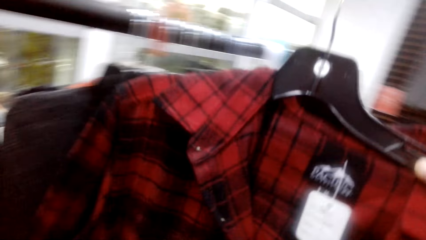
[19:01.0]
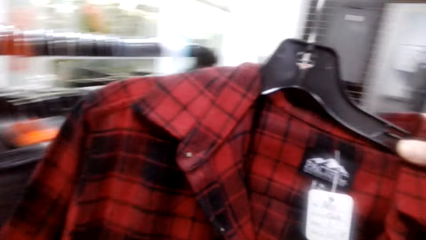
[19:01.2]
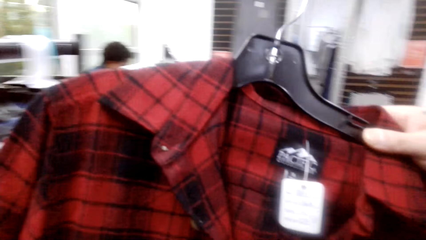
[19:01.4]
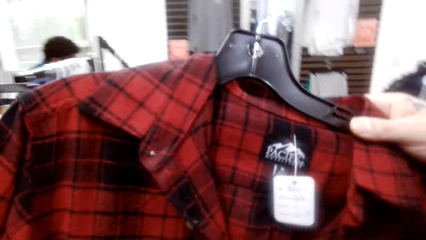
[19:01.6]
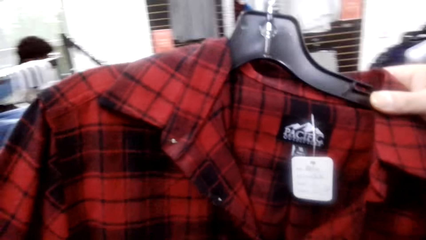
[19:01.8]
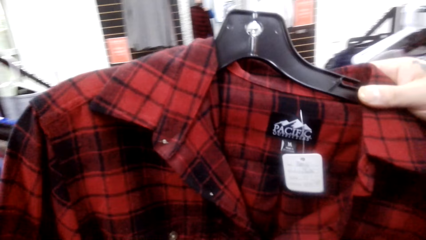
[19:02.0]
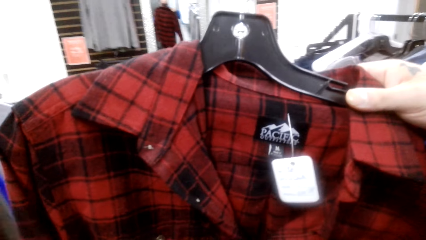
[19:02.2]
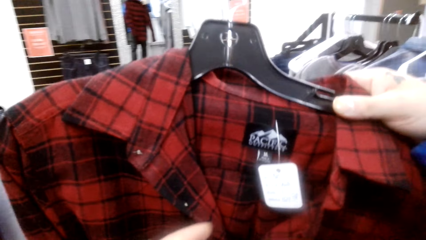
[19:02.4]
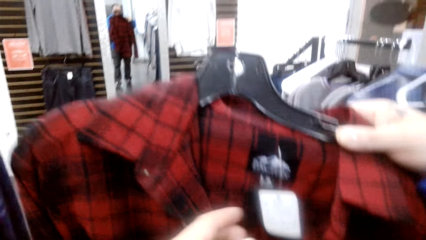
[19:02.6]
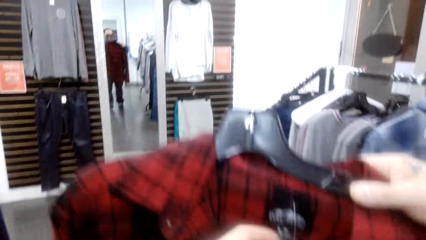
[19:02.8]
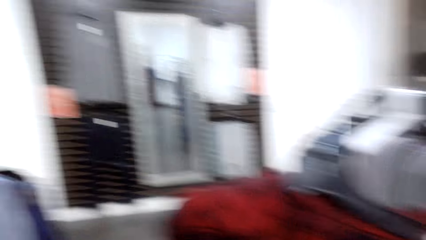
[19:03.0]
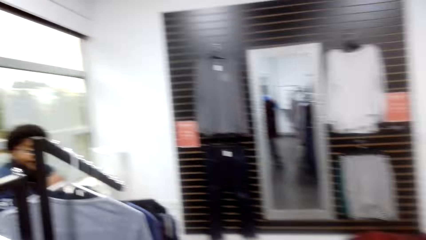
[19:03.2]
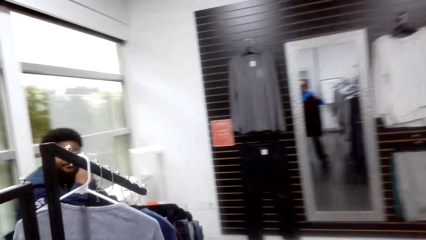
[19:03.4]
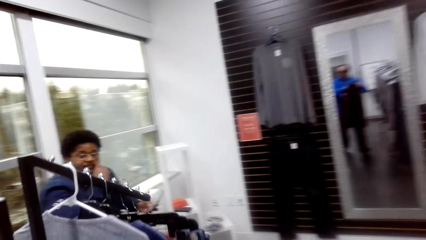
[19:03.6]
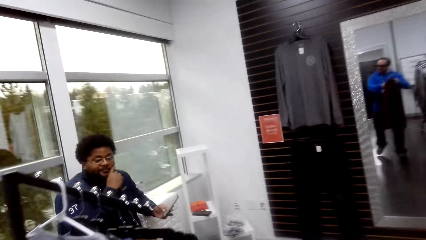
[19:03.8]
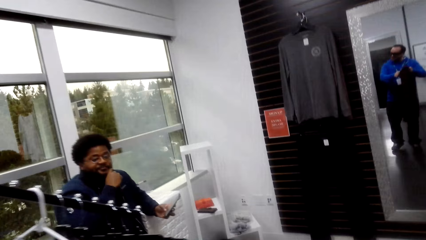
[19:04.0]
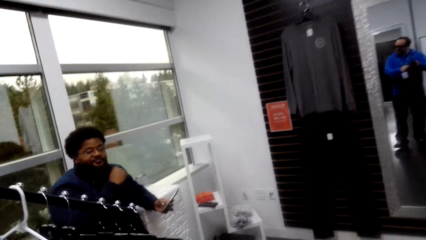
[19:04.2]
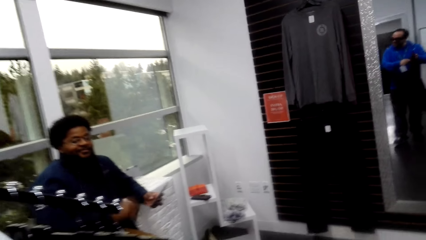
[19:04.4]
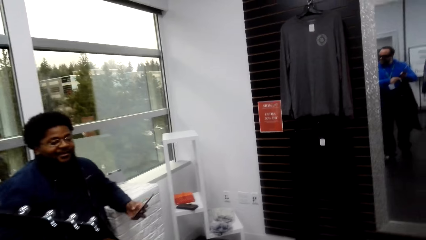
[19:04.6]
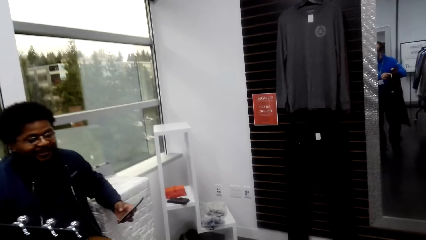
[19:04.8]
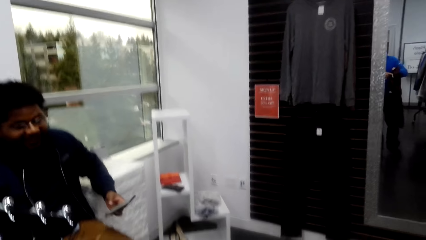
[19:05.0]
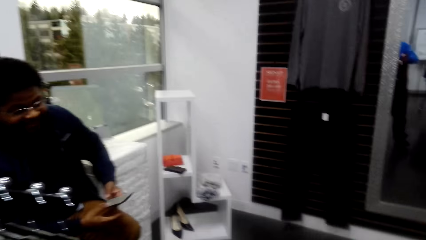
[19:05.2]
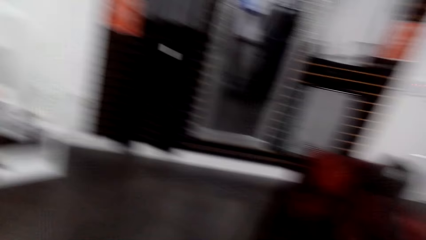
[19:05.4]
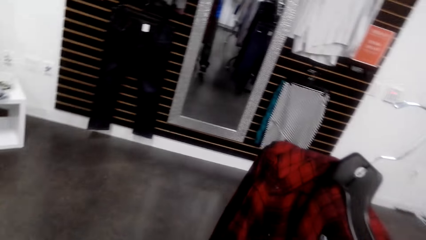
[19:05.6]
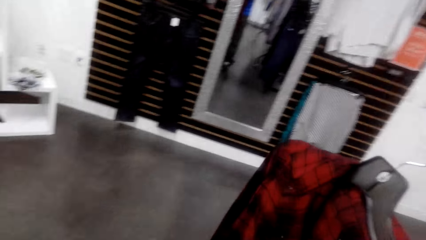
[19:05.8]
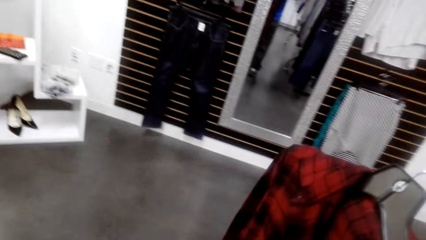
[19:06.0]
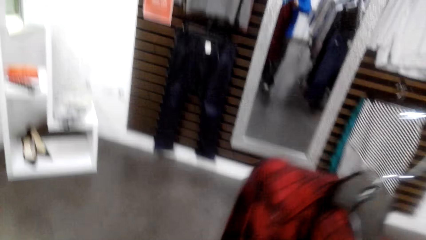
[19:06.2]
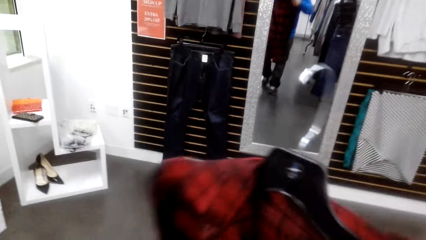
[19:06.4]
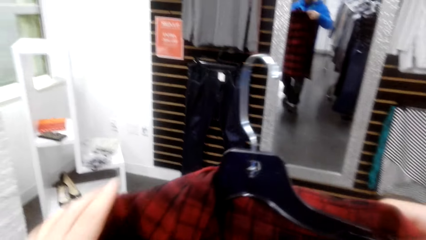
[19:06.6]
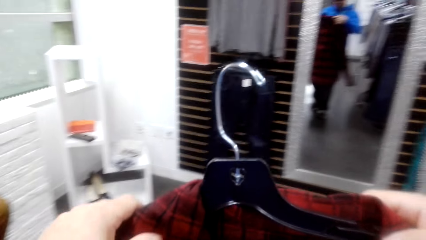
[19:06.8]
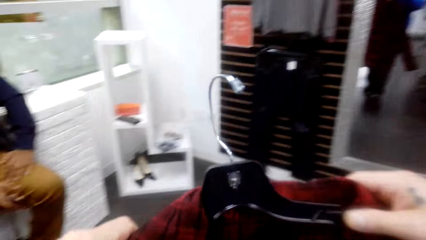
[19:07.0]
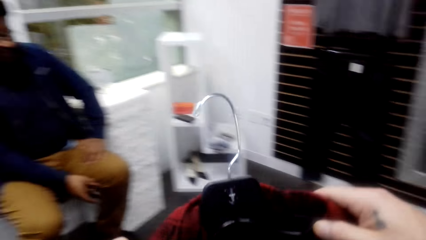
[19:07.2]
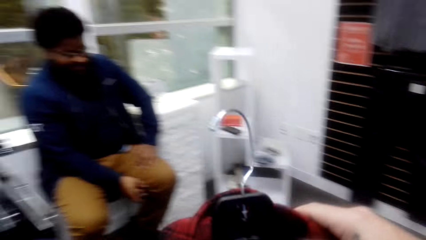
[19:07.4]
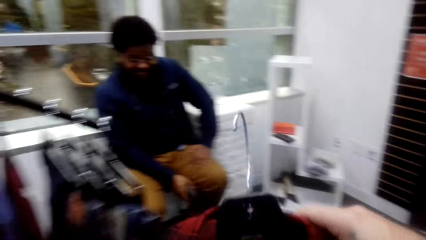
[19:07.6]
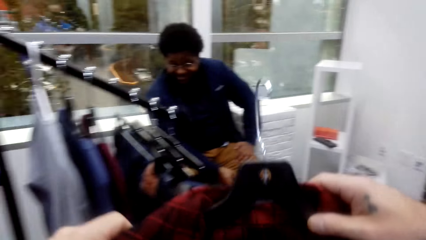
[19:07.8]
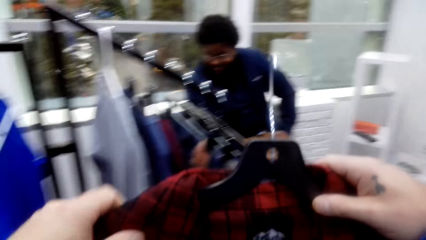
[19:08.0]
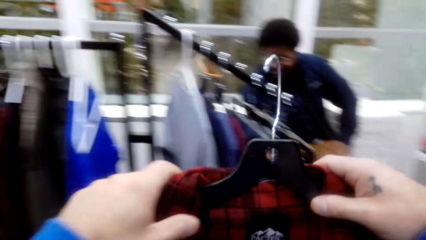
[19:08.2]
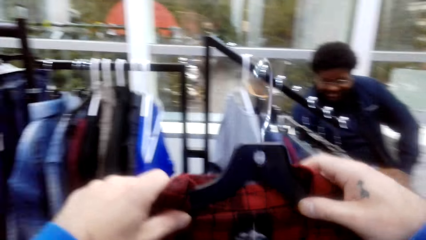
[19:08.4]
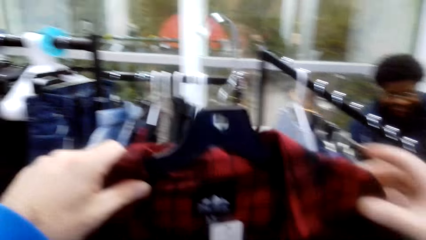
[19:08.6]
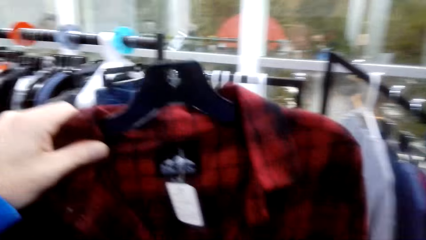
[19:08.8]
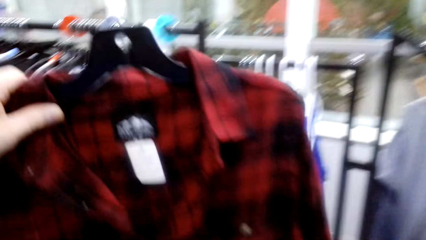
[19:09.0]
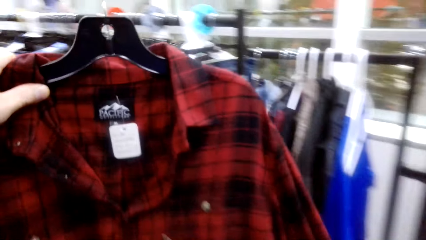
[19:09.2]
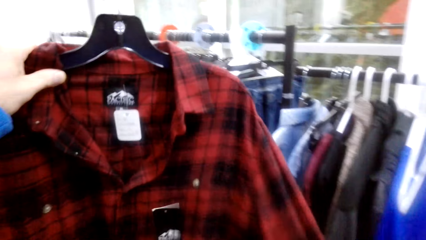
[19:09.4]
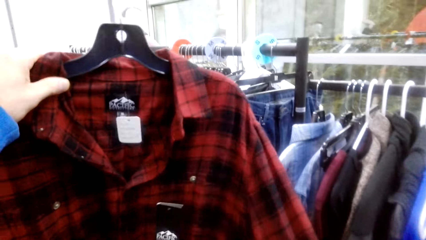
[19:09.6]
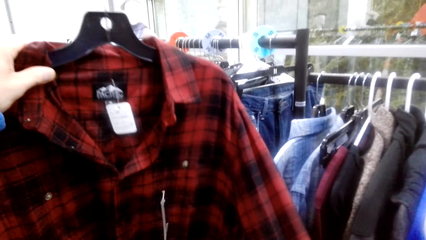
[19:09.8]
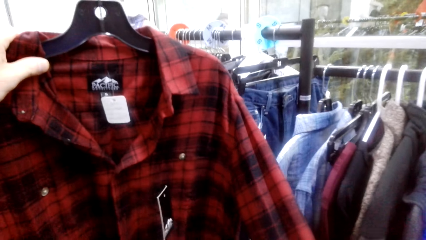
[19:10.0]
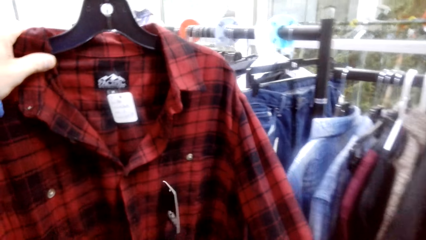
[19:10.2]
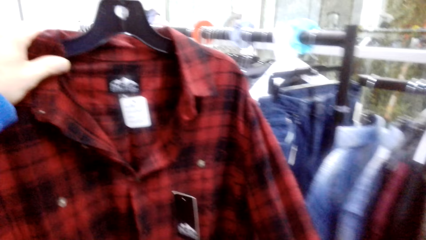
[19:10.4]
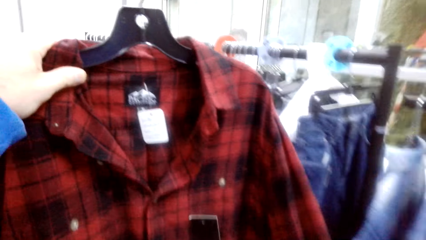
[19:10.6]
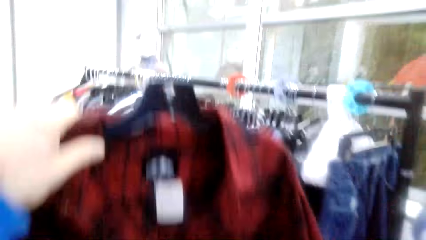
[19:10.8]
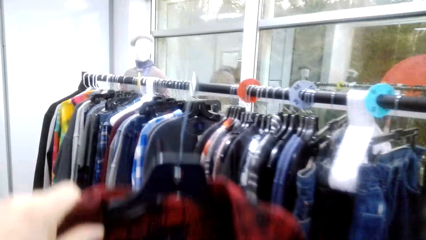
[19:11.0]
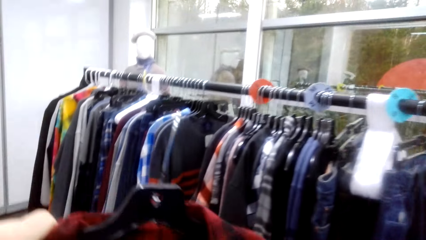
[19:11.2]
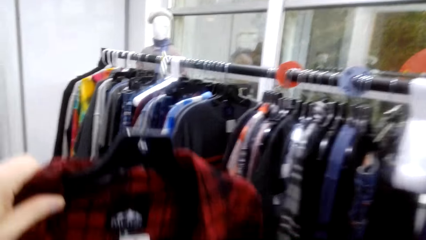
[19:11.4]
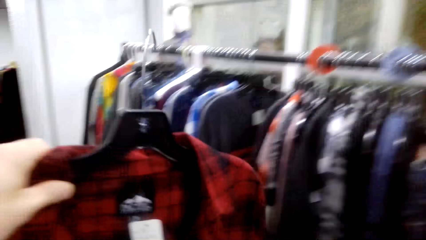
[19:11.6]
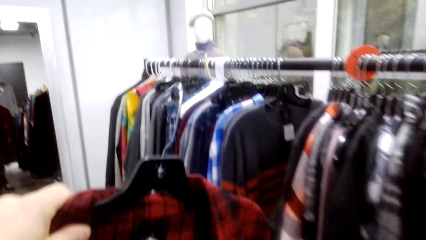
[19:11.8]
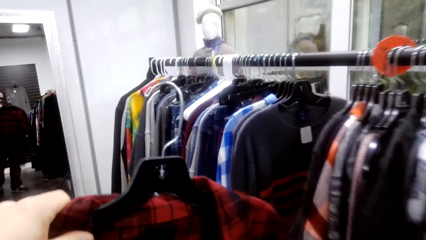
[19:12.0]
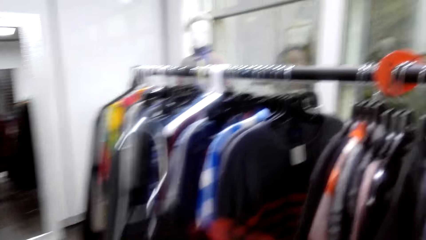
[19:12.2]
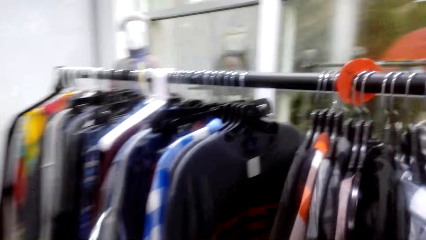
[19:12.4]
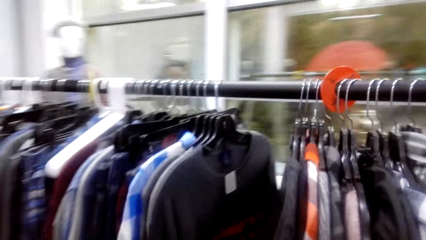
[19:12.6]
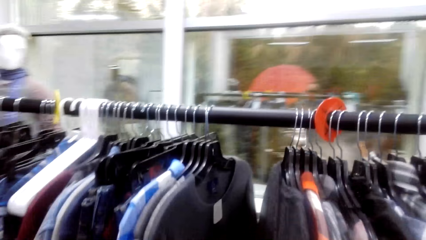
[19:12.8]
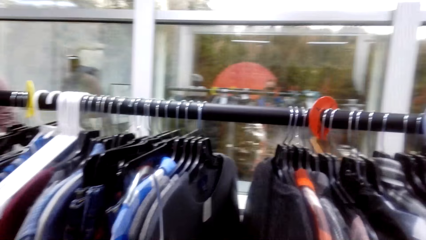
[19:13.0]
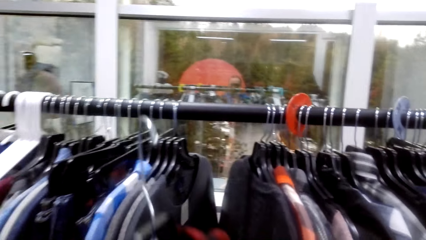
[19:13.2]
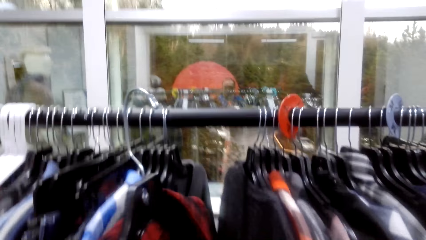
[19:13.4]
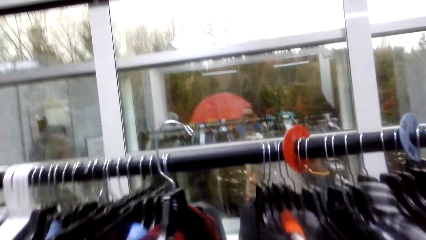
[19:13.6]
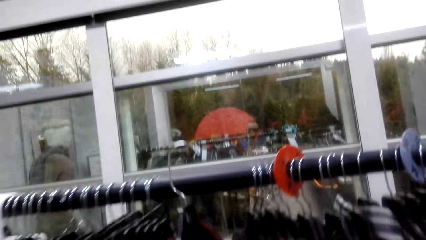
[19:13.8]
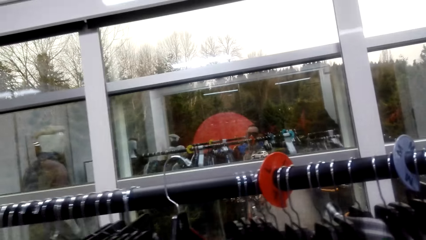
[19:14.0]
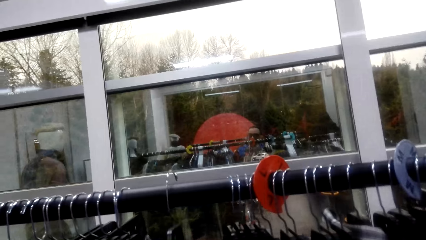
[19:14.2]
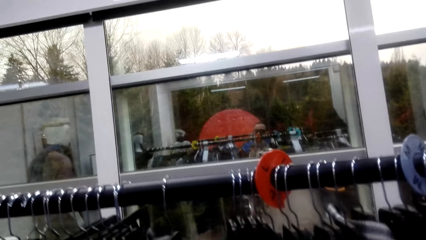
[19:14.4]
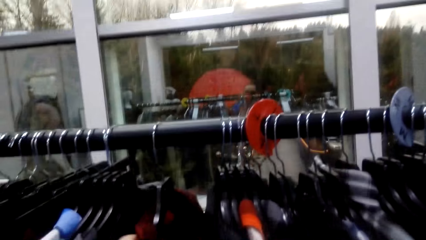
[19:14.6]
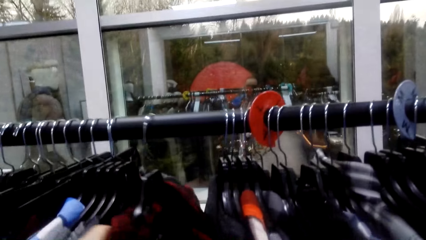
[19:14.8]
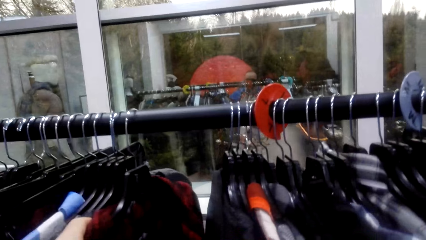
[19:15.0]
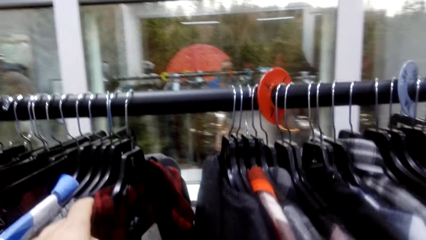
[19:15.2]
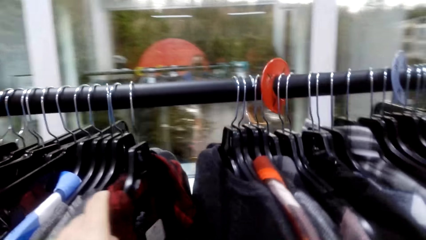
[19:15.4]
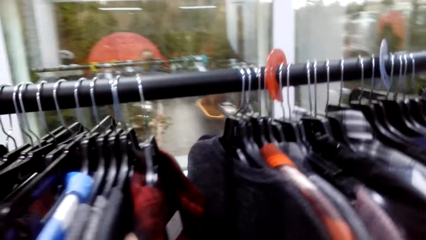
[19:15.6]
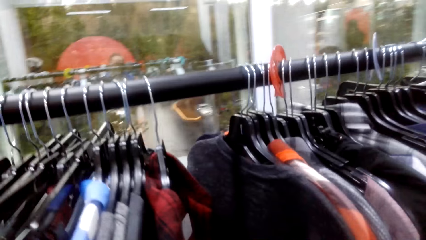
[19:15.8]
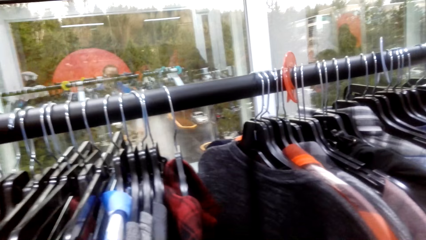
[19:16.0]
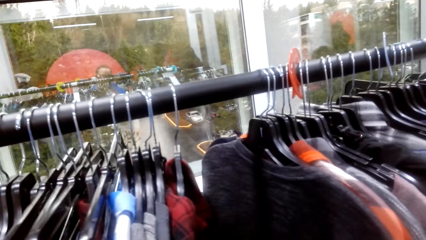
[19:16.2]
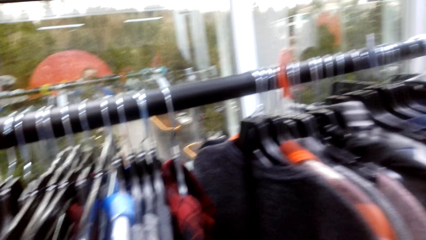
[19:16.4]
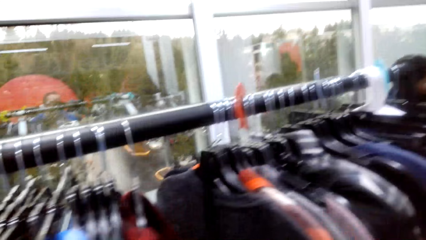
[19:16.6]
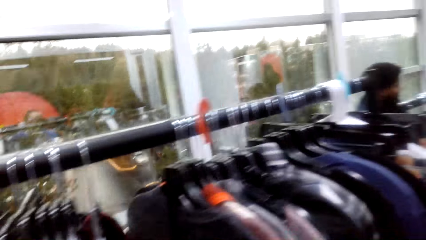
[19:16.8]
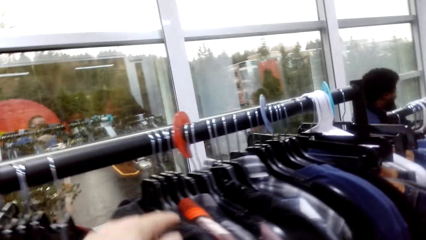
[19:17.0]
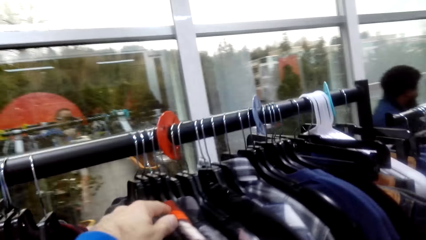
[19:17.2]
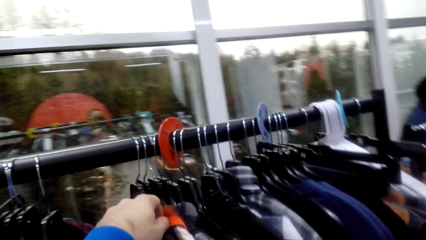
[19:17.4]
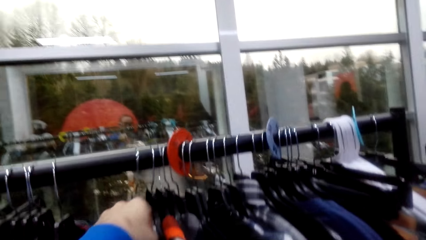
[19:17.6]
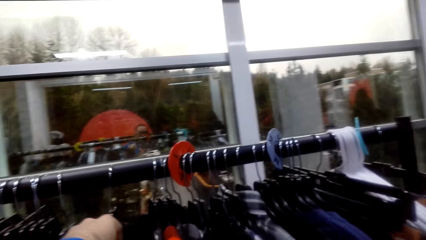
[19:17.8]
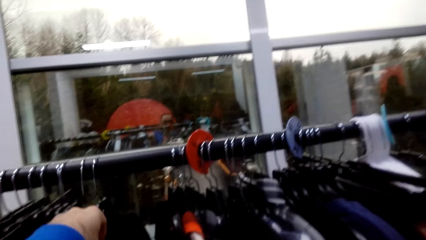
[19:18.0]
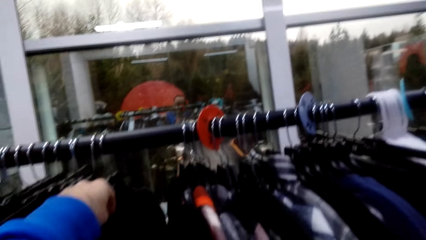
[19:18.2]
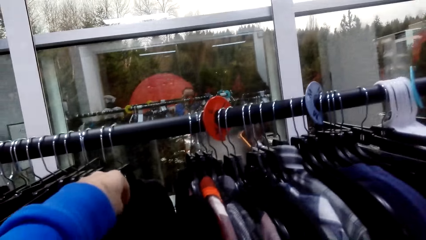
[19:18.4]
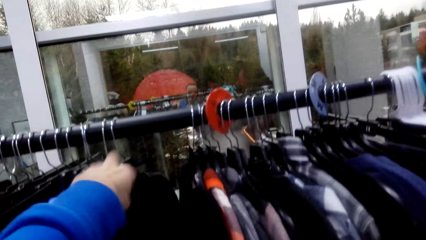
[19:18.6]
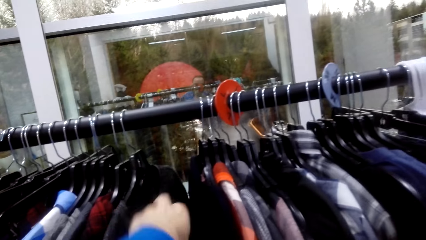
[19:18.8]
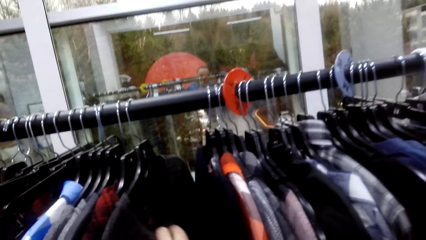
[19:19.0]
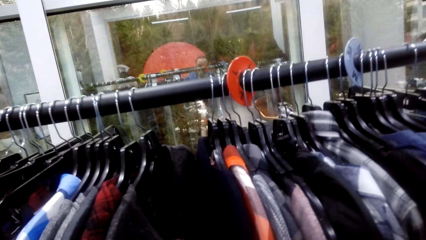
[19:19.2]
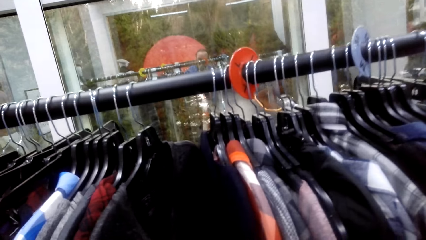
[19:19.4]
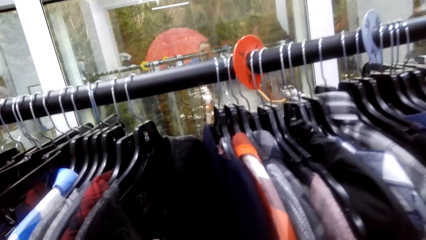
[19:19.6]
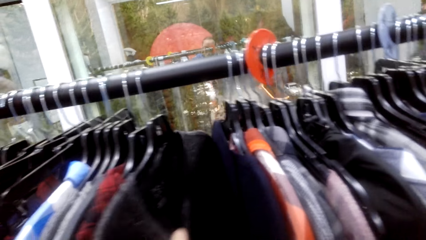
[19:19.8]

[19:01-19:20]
The camera wearer picks up the shirt. They put back the shirt to the hanging.
